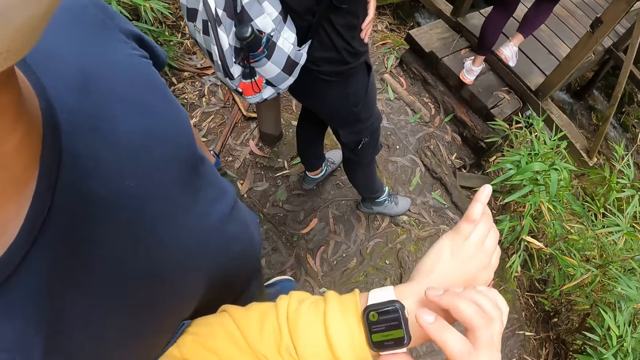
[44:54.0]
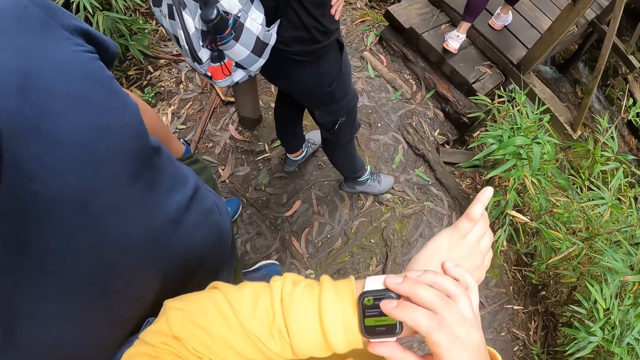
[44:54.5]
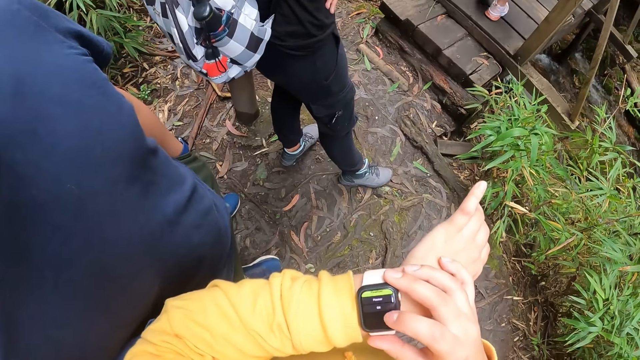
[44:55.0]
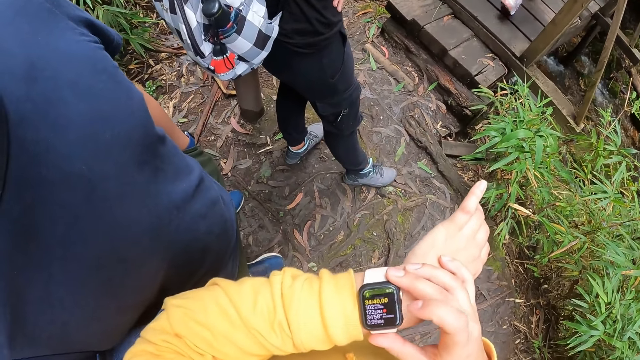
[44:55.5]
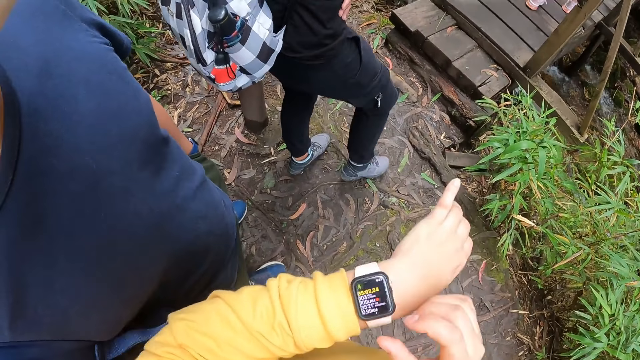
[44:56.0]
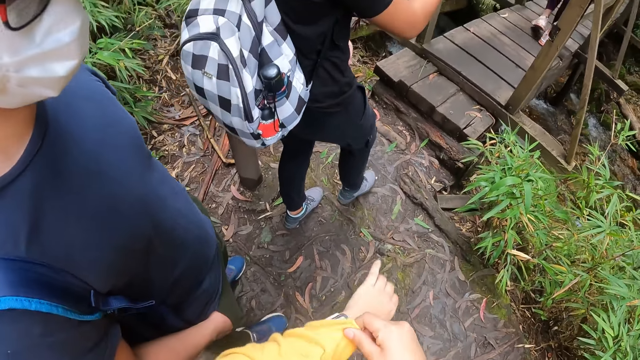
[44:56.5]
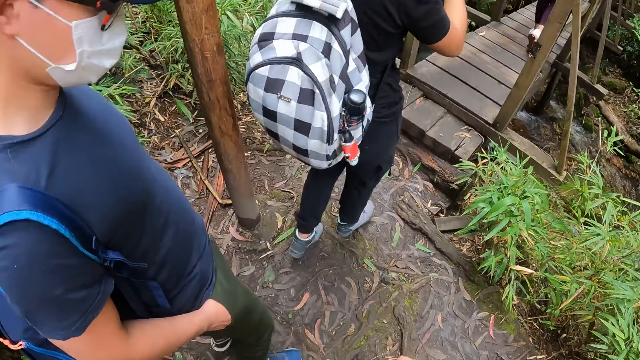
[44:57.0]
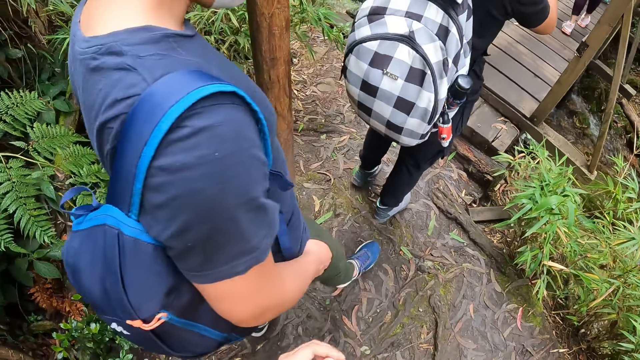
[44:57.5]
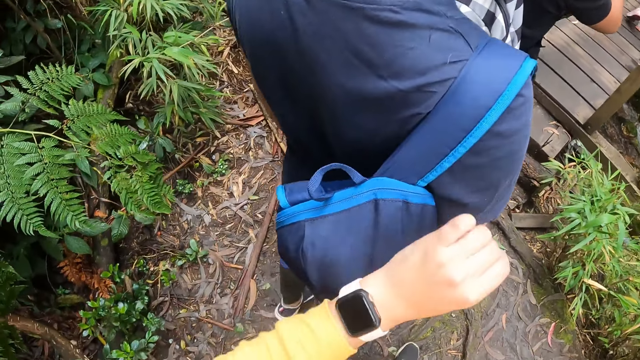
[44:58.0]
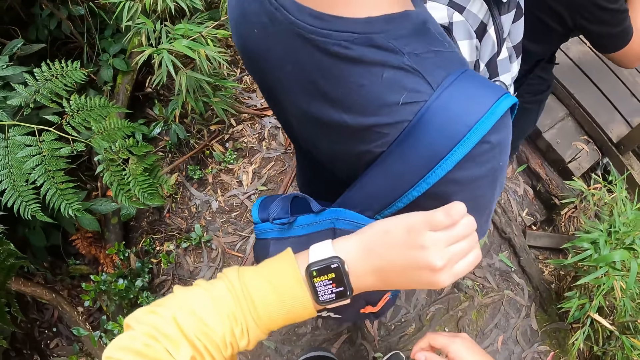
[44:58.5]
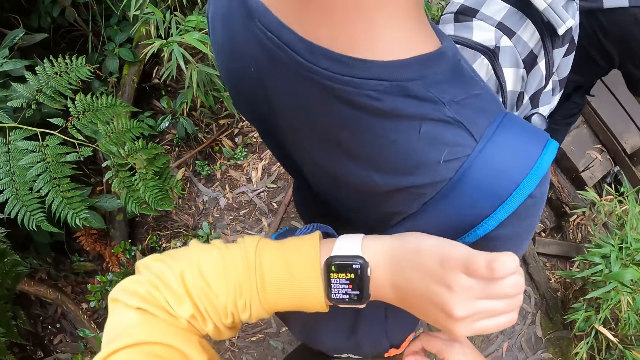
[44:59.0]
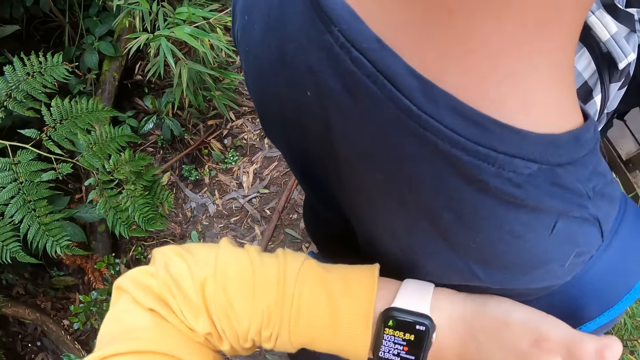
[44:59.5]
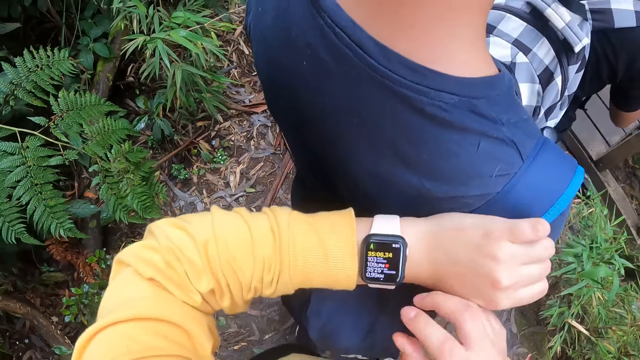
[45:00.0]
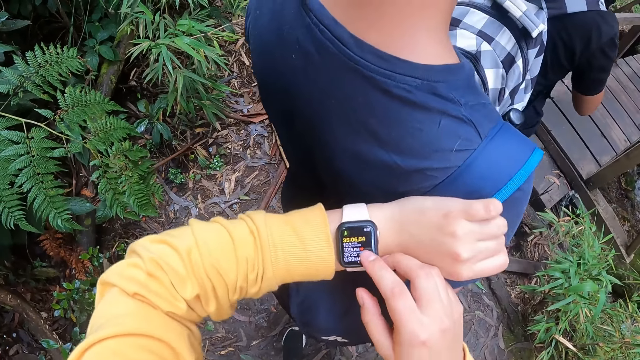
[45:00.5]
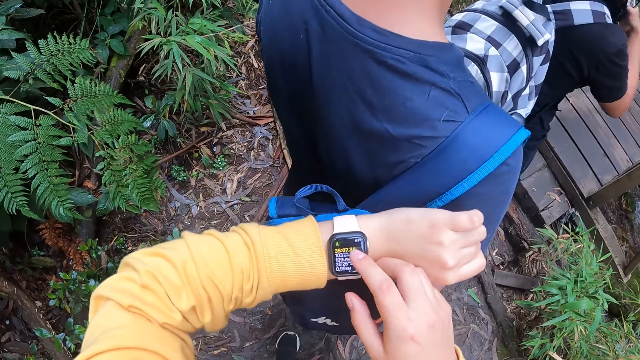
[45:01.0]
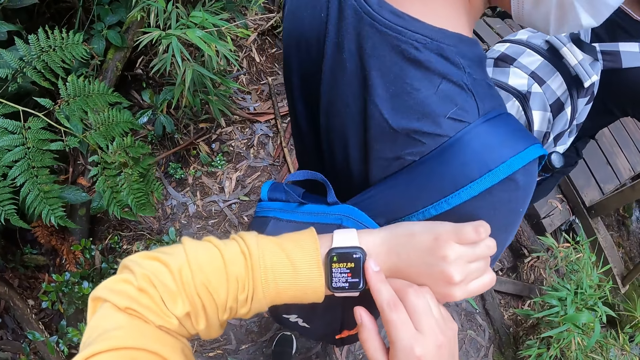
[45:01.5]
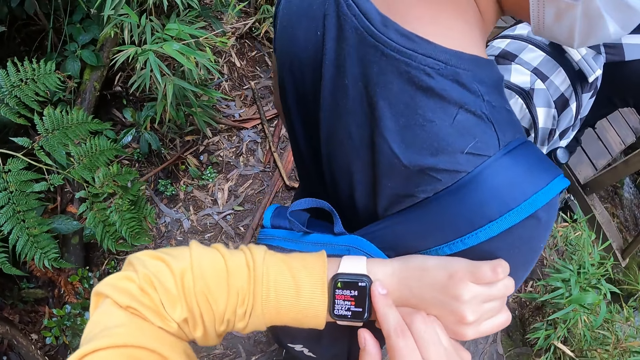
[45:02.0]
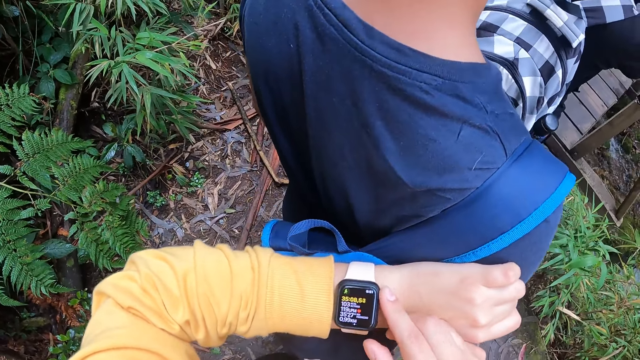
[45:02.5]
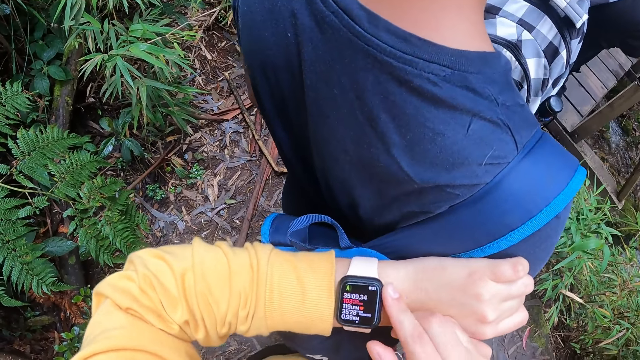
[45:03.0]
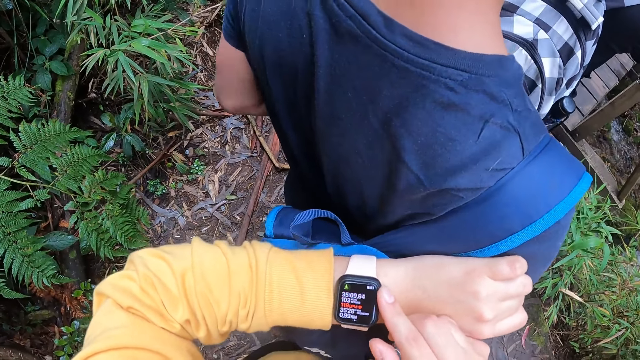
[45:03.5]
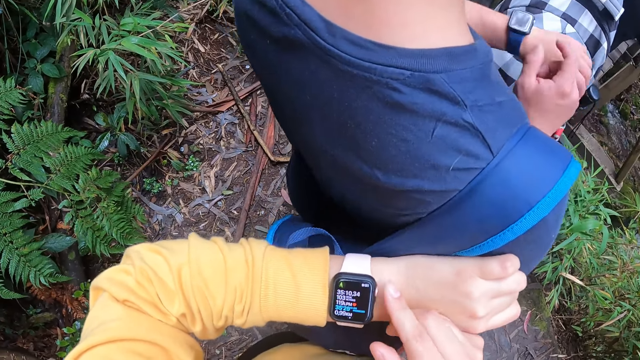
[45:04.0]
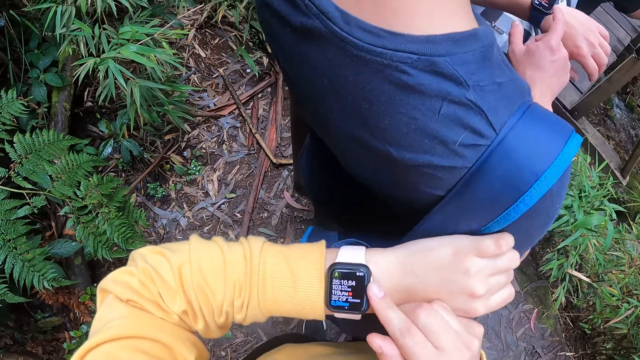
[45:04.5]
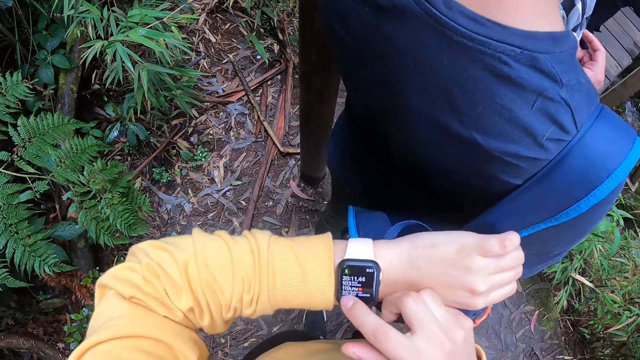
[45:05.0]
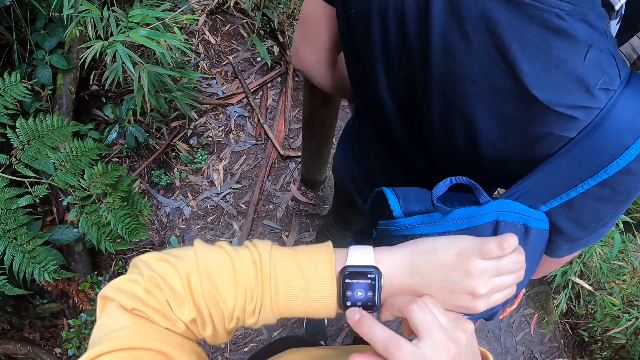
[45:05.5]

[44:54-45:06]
The camera wearer pulls the wrist watch. A man walks on the mountain. The camera wearer lifts the left hand, stares at the wrist watch and operates the wrist watch. The man operates the wrist watch with his right hand on the mountain.

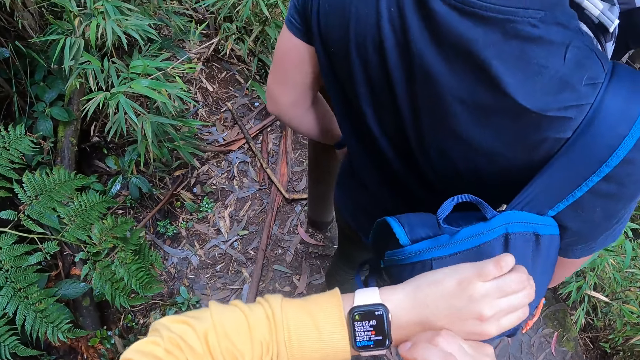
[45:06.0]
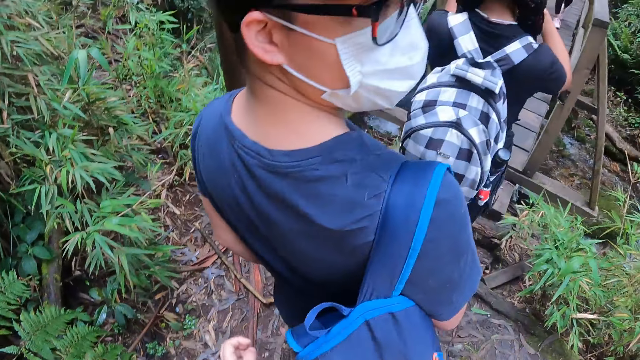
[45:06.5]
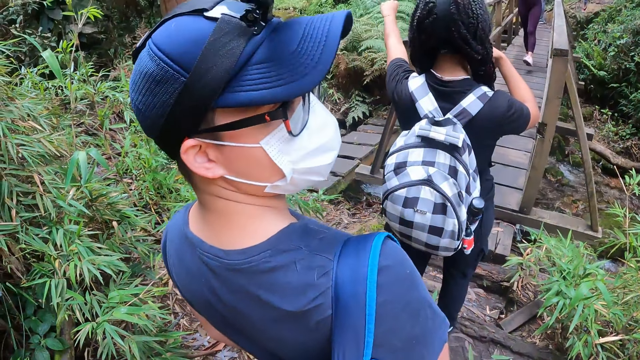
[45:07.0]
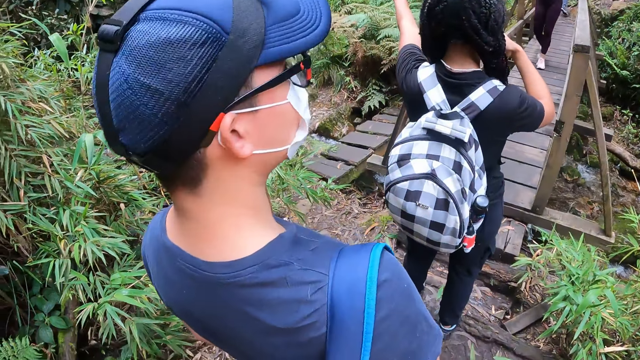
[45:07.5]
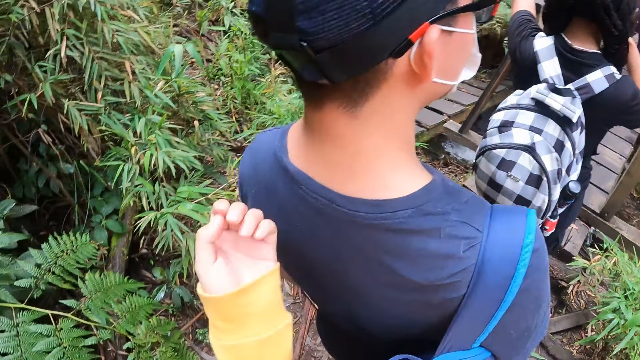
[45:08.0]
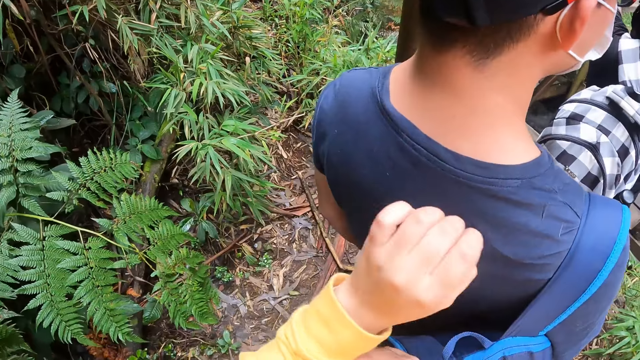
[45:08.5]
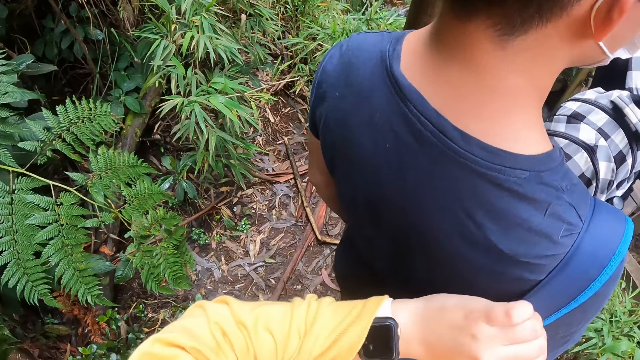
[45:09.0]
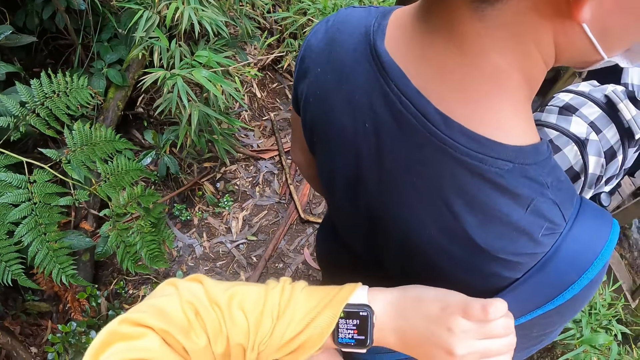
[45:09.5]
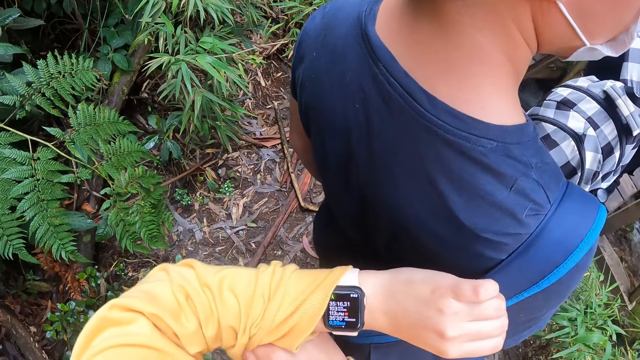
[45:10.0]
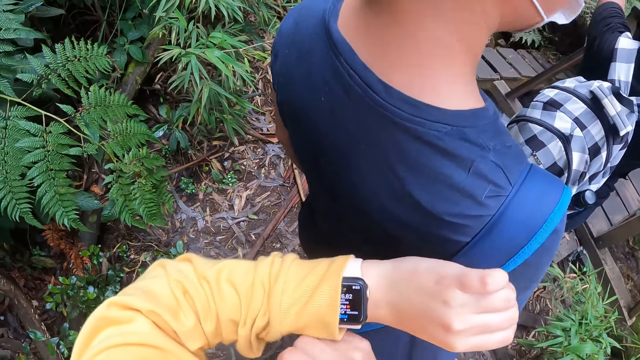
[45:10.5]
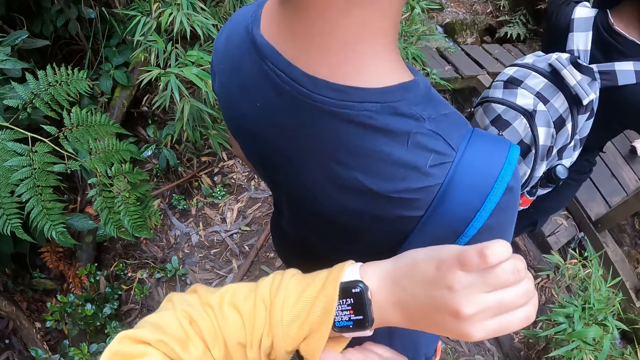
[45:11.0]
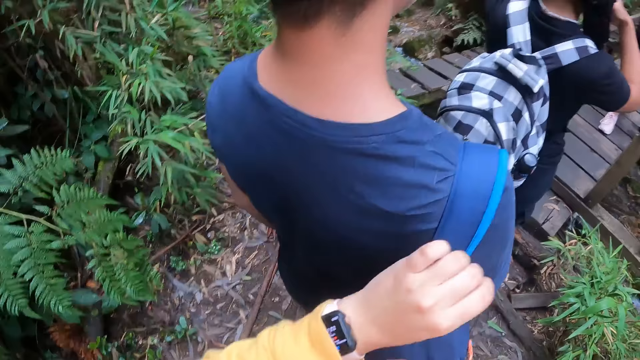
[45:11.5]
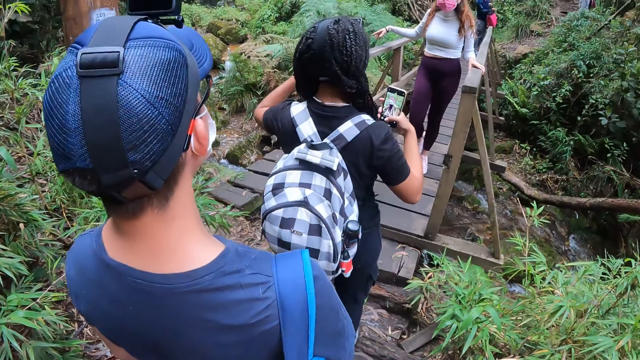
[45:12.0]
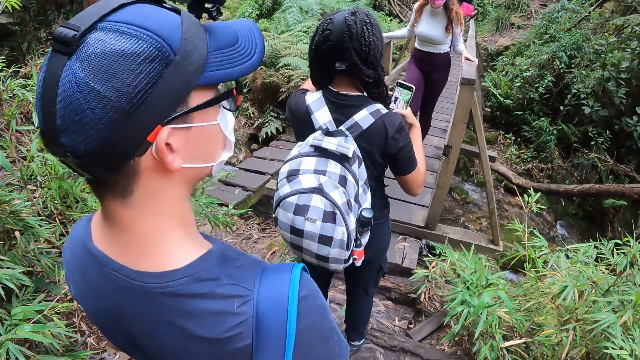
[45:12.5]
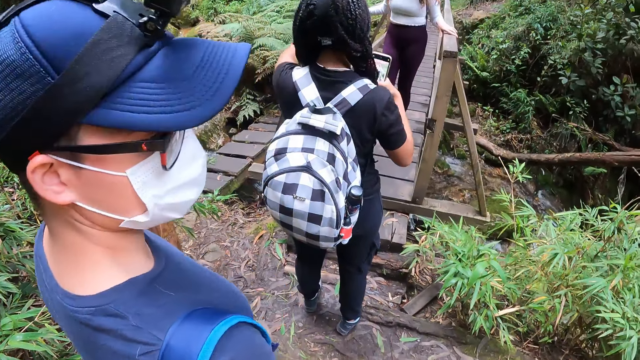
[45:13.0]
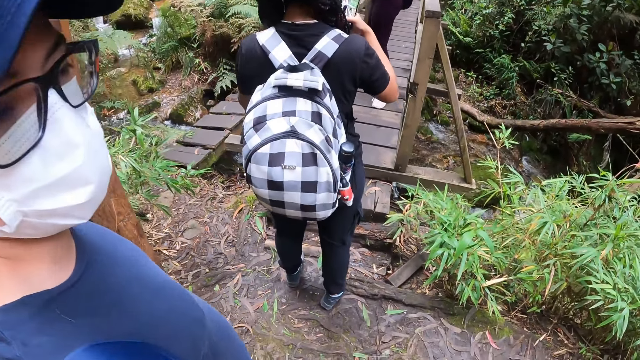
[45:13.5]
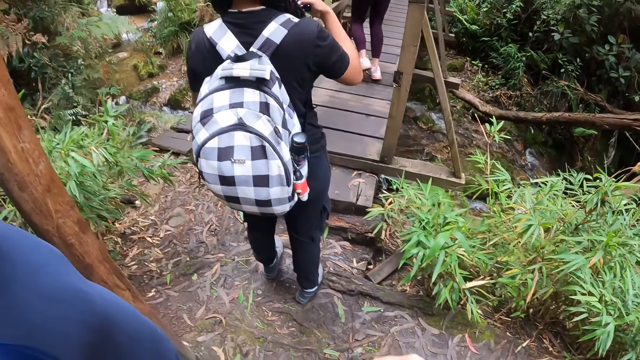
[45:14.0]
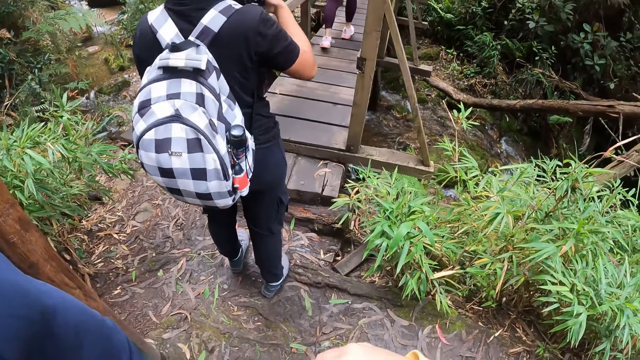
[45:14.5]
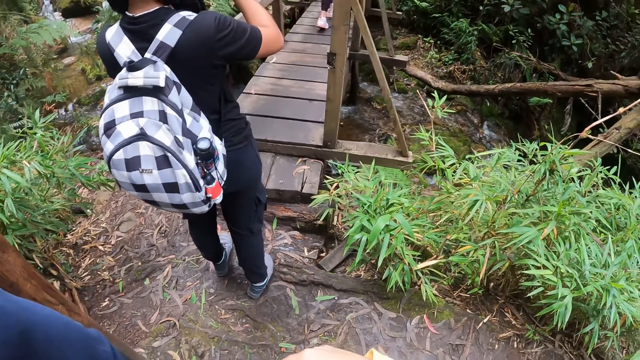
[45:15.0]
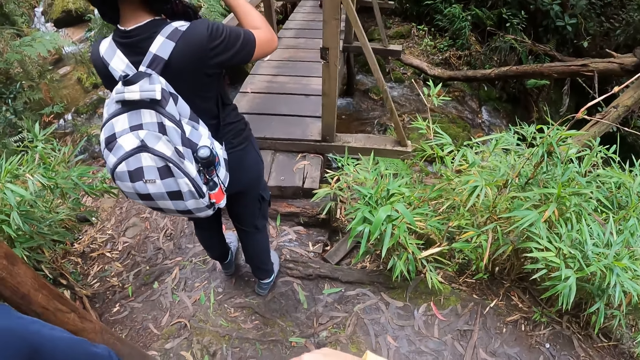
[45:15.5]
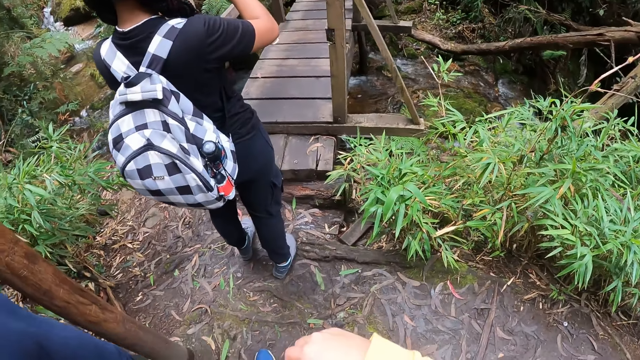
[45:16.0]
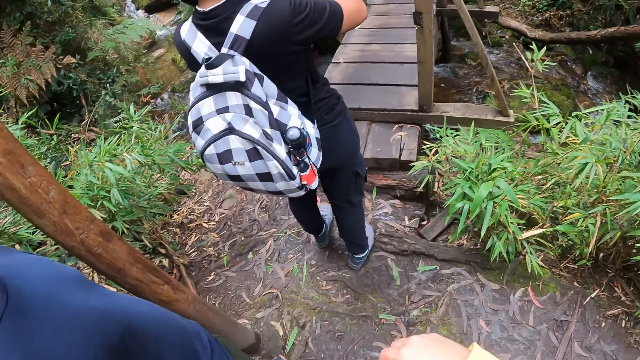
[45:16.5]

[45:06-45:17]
The camera wearer looks around. She pulls the pullover. She adjusts the hand of her jacket with her right hand on the mountain. She stares at the wrist watch. She looks around. She interacts with a man.
